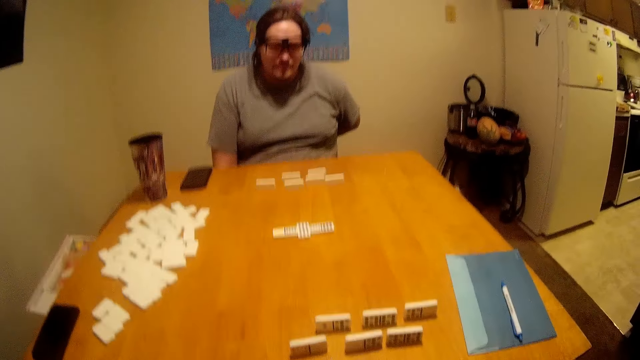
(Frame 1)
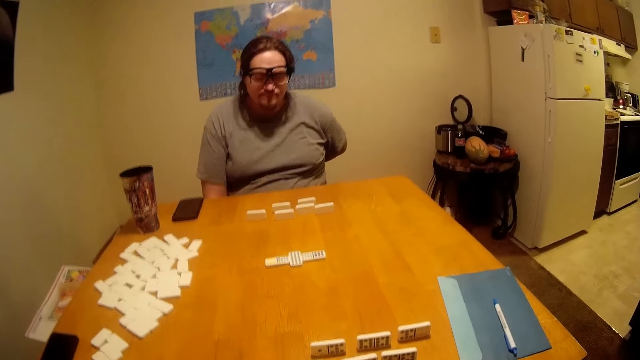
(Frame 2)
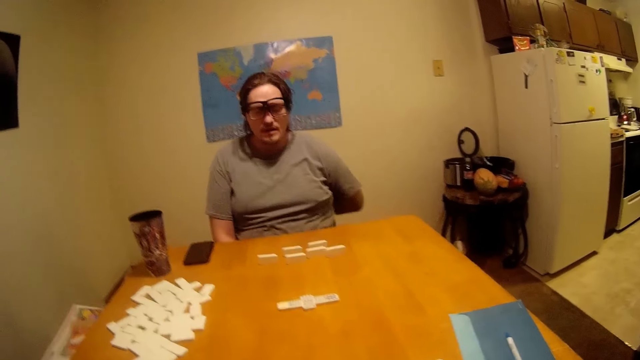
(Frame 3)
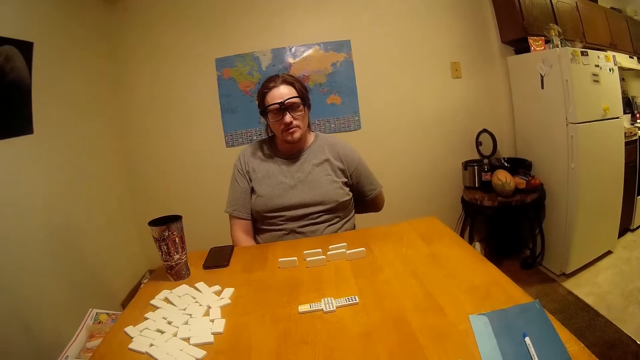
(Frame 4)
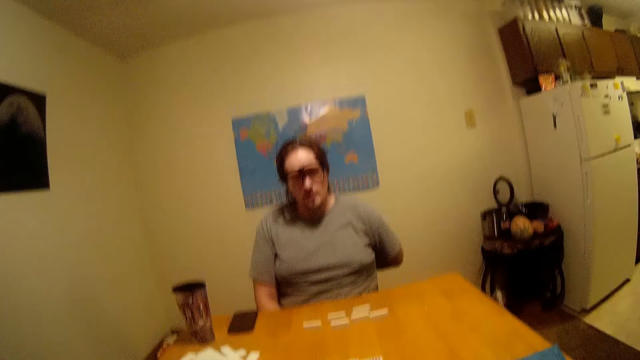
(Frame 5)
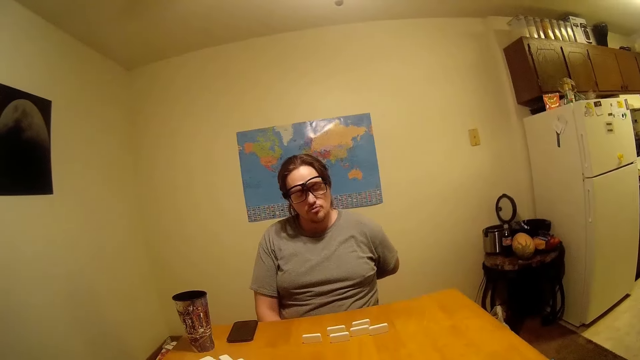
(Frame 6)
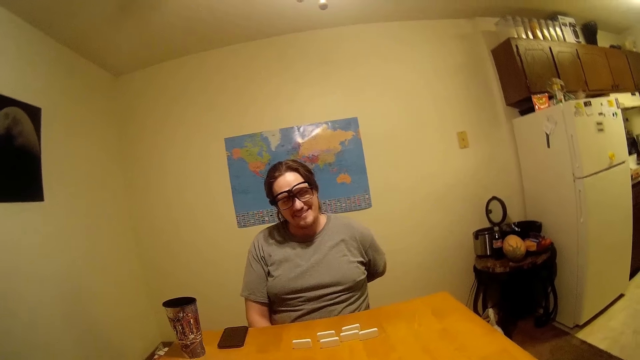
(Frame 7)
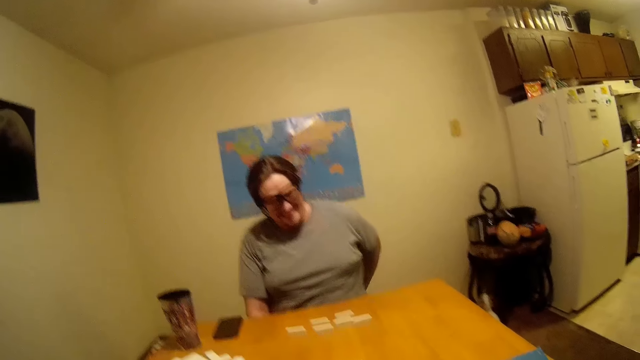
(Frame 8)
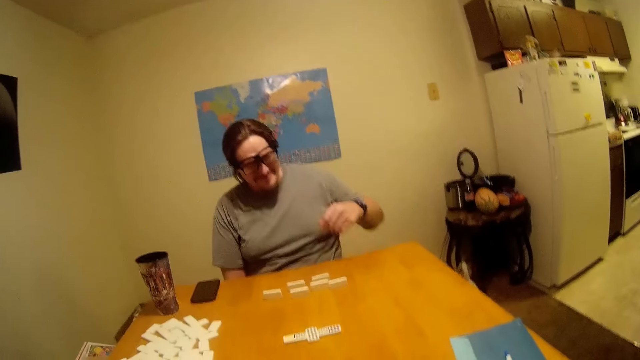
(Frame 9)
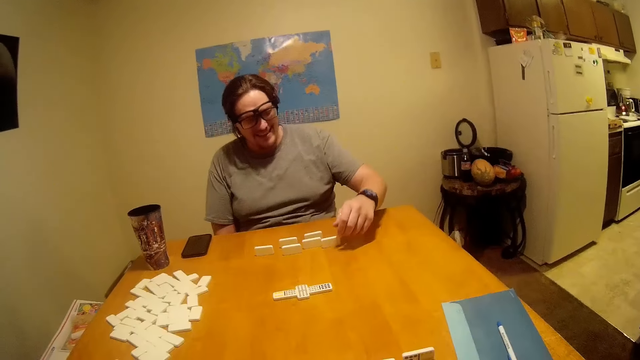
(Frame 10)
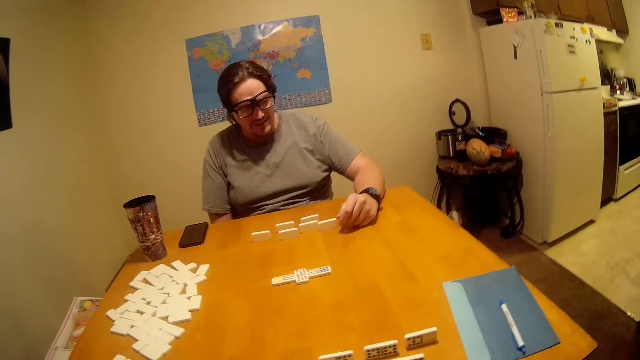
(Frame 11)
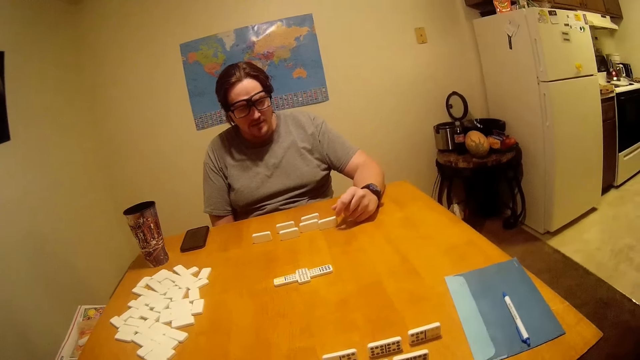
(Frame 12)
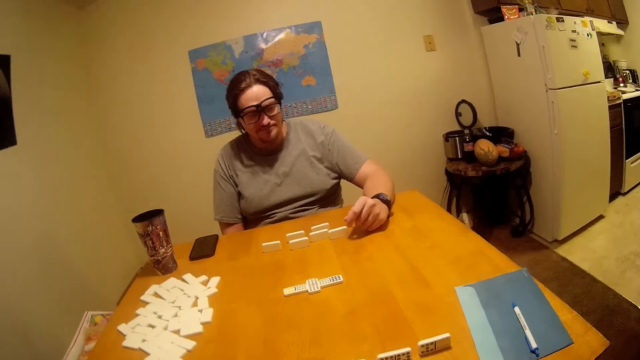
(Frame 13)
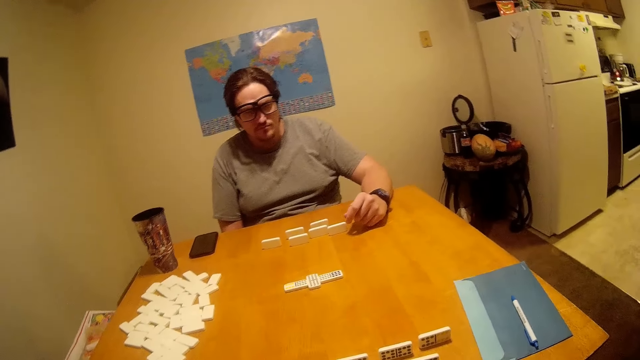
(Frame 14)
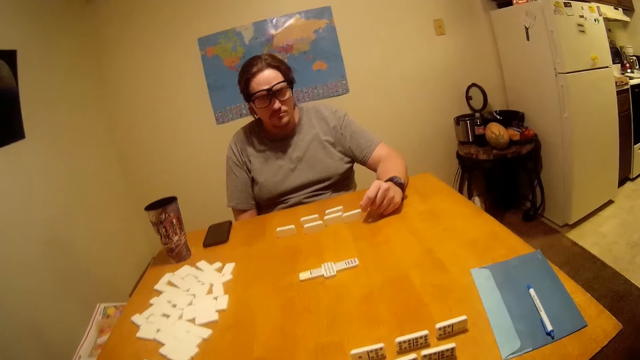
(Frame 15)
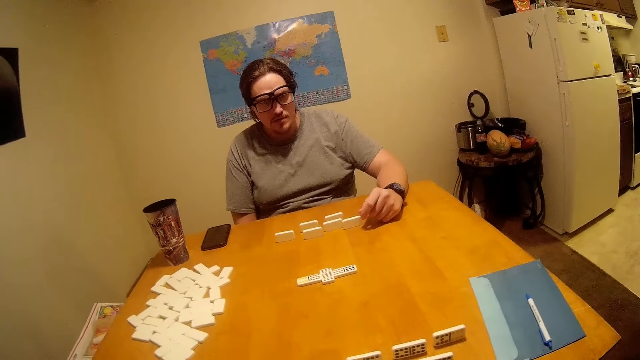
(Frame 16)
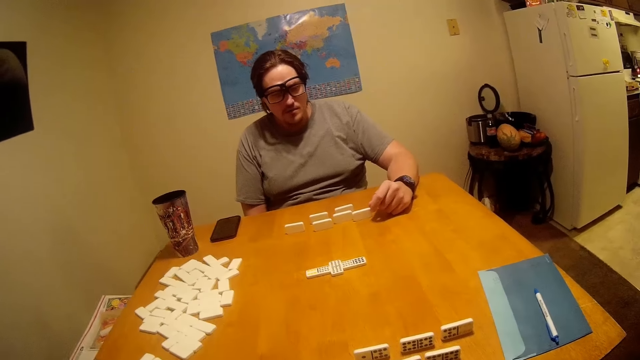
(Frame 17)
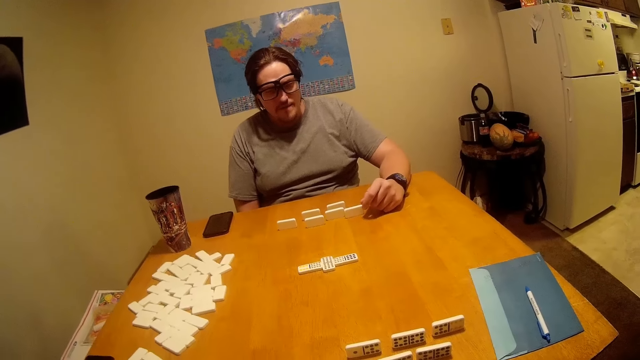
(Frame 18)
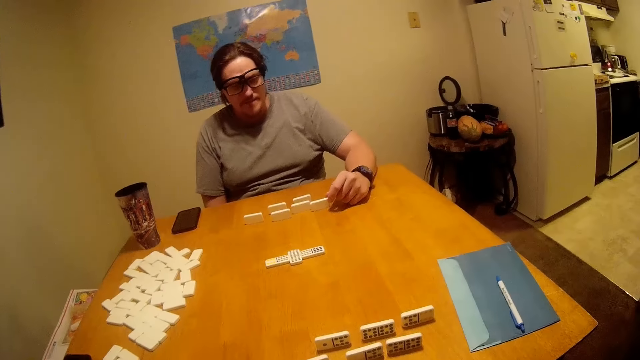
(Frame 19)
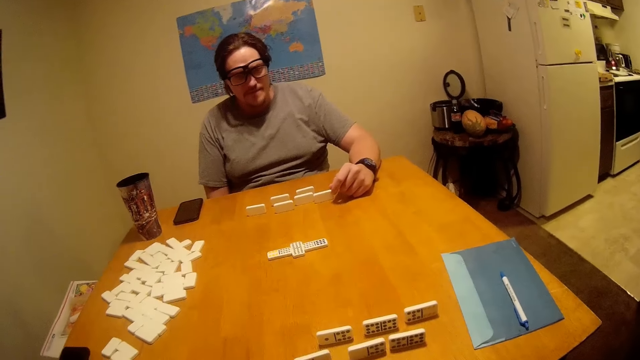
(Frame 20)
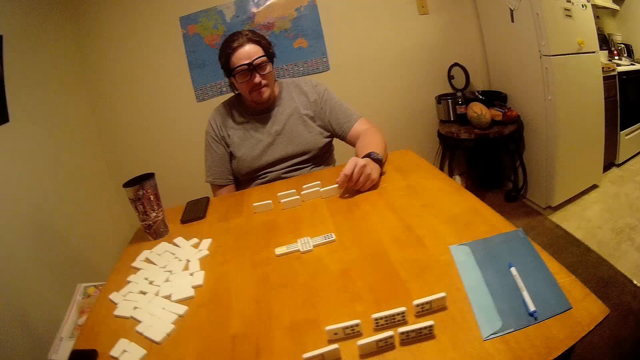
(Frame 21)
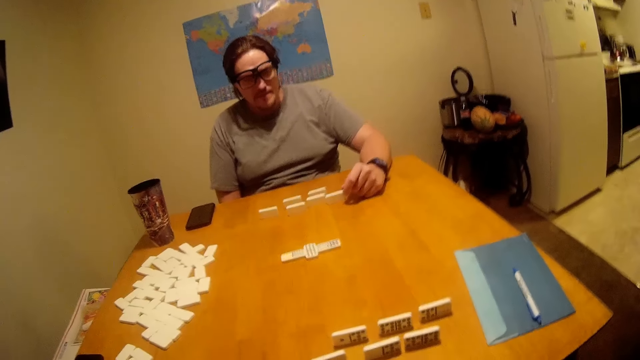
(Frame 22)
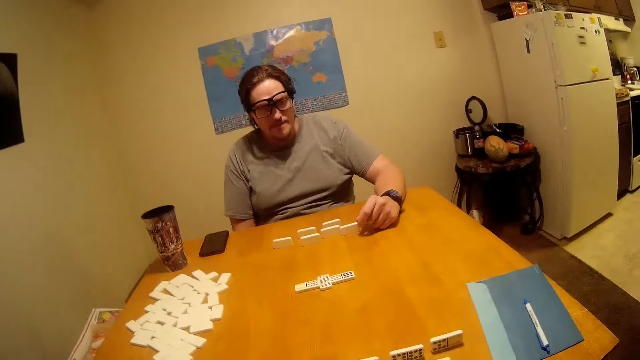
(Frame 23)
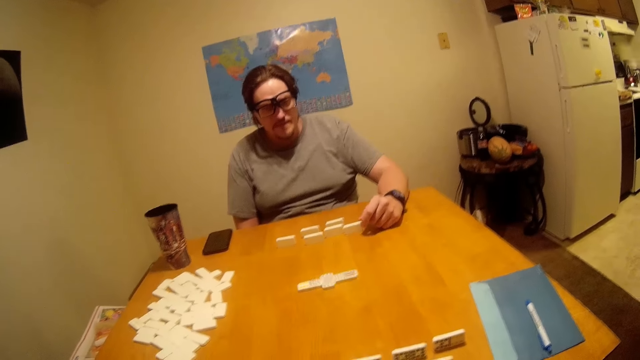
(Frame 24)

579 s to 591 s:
A man looks around. The man talks to the camera wearer. The man picks up the Ludo.

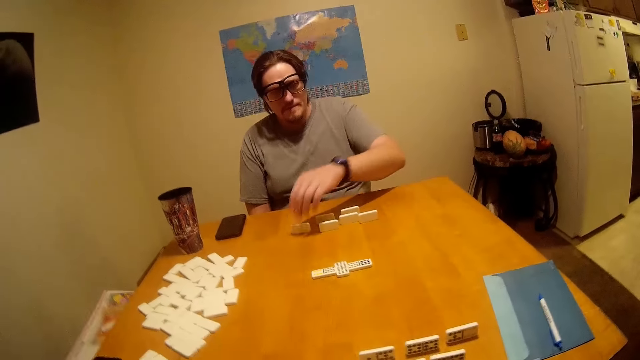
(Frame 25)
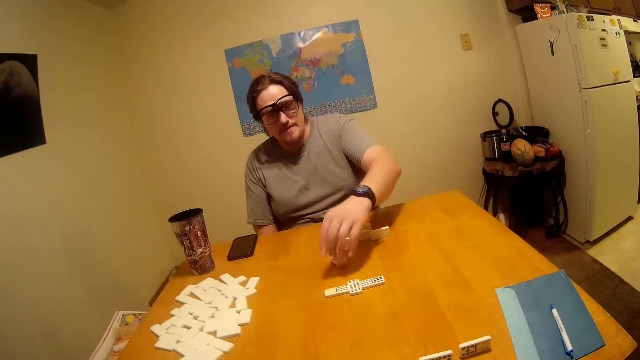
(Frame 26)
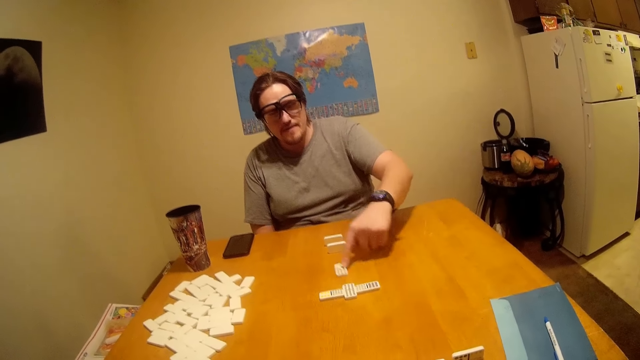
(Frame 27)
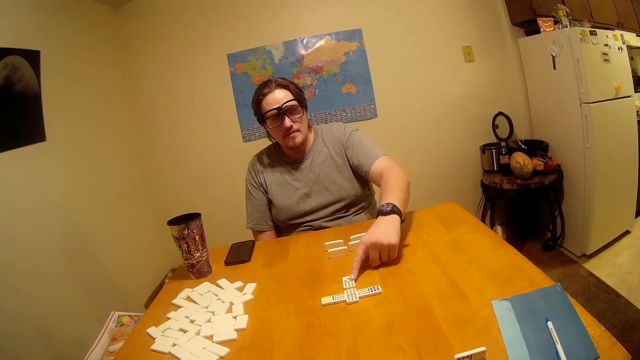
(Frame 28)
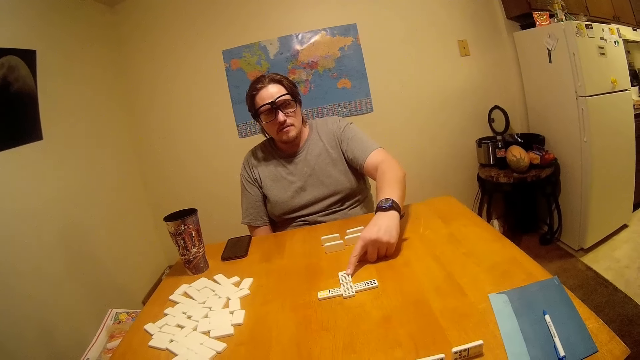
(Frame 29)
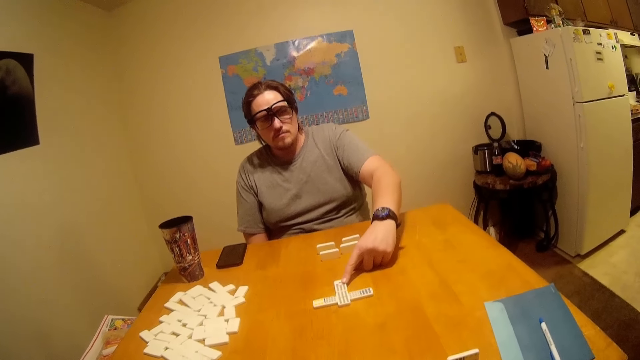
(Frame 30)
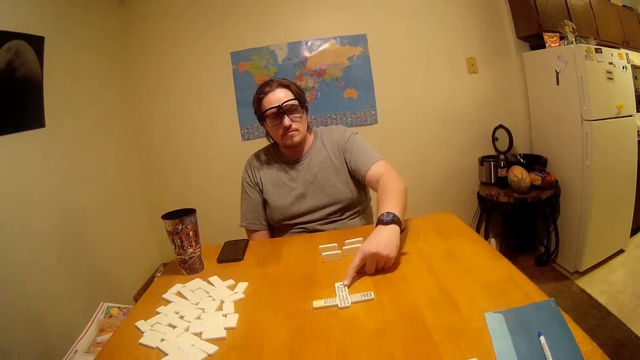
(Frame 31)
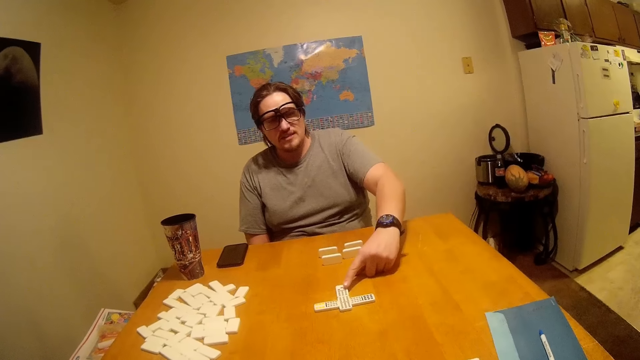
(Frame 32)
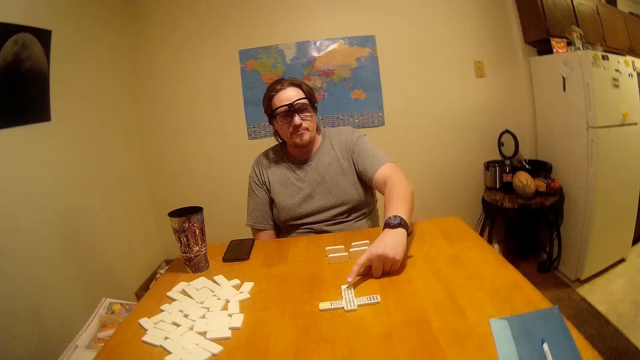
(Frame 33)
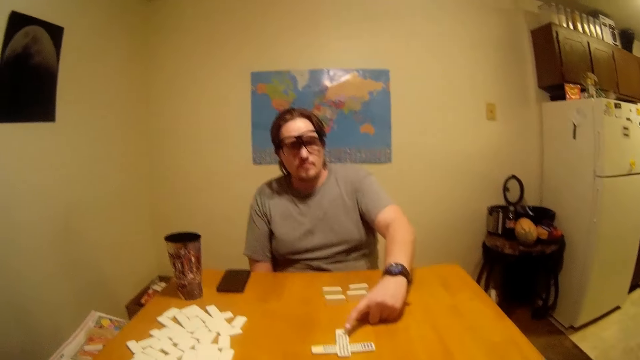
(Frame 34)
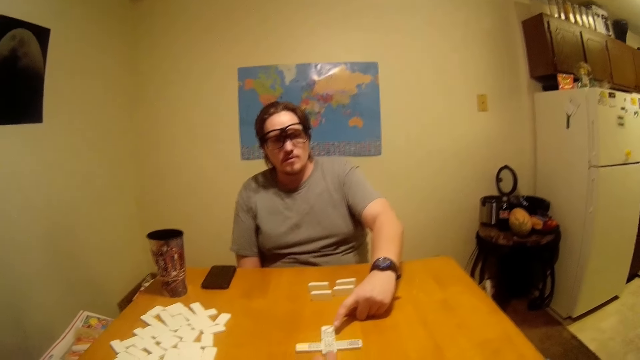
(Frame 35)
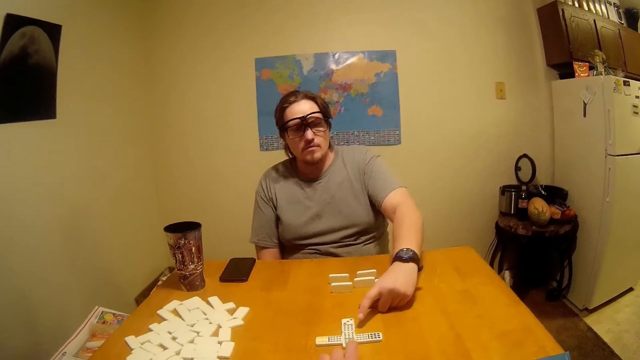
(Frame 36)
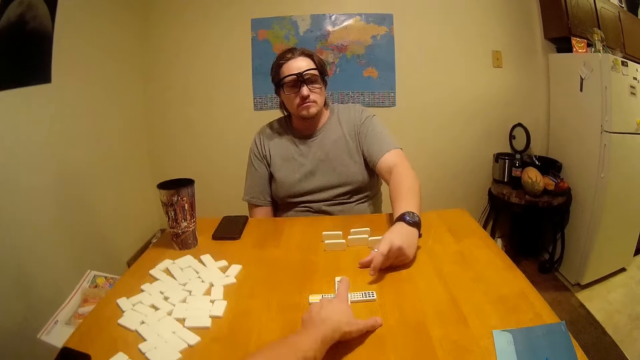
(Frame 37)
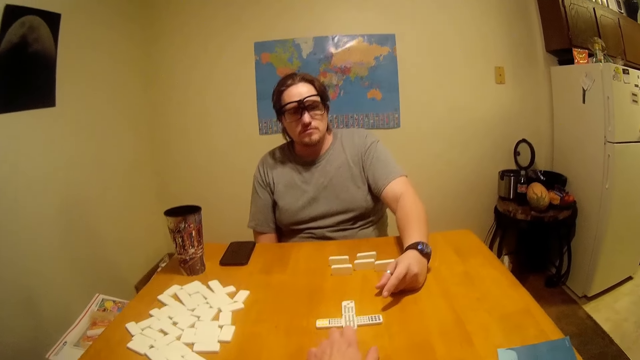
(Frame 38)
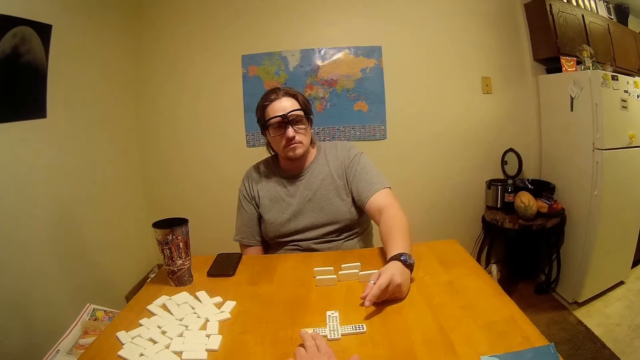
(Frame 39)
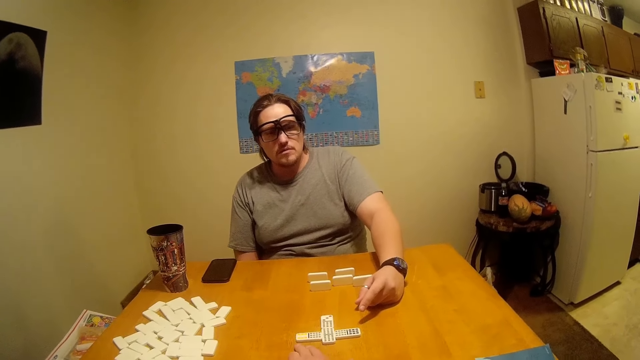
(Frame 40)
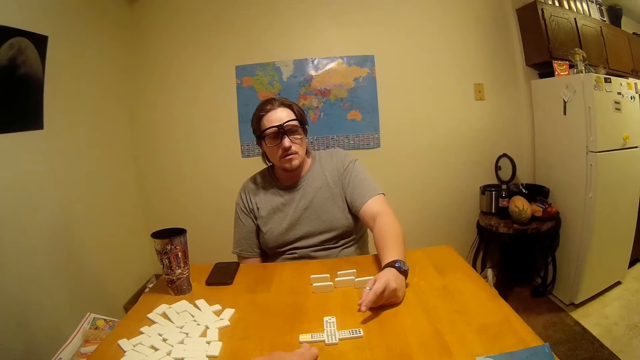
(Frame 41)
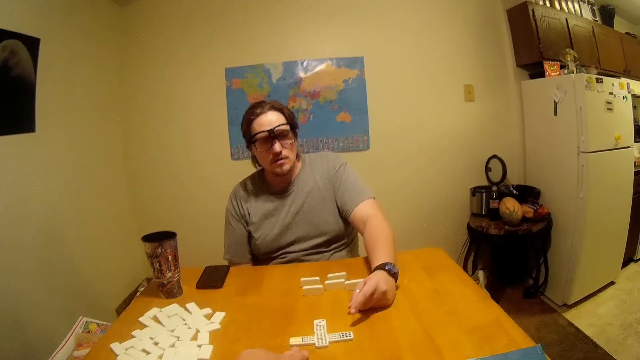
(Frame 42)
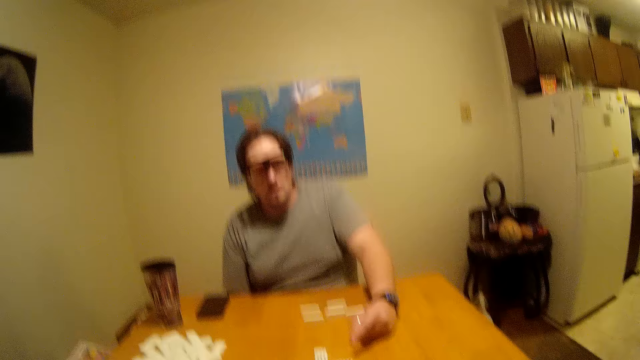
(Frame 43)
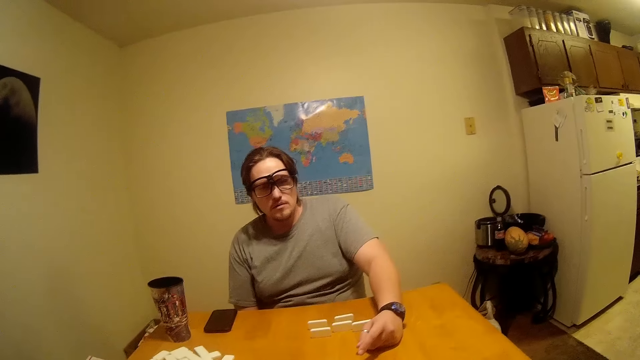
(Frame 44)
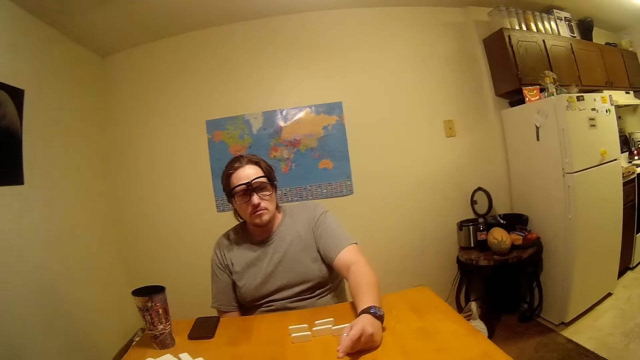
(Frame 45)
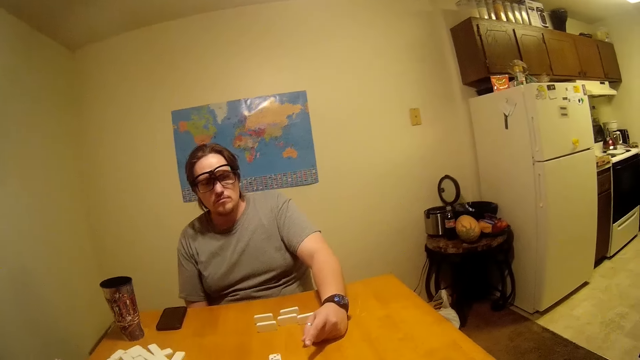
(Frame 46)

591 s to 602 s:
The camera wearer picks up the Ludo. A man pulls the Chinese board game on the table. The camera wearer points at the Chinese board game.
